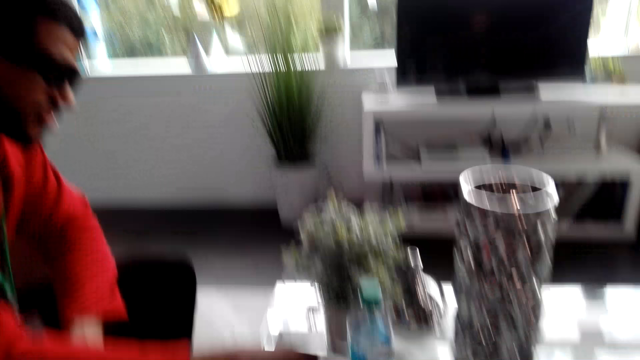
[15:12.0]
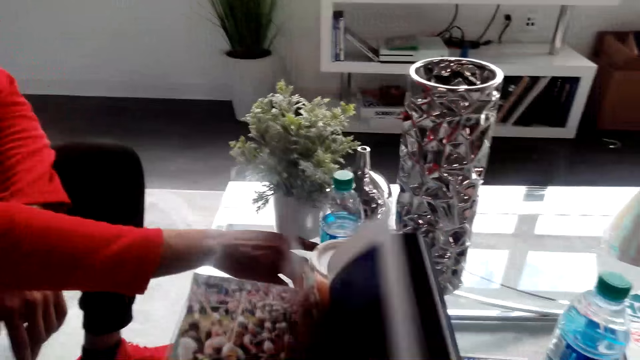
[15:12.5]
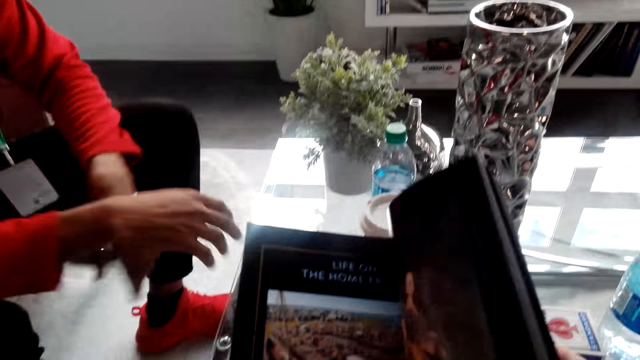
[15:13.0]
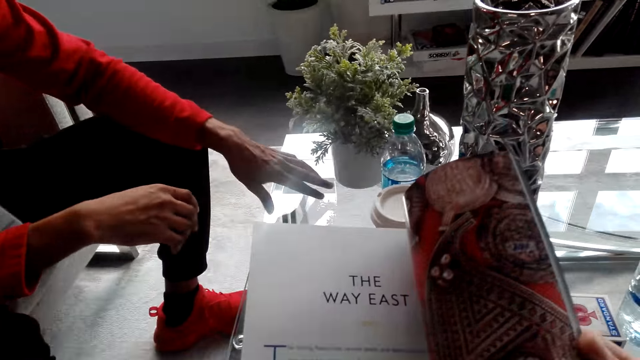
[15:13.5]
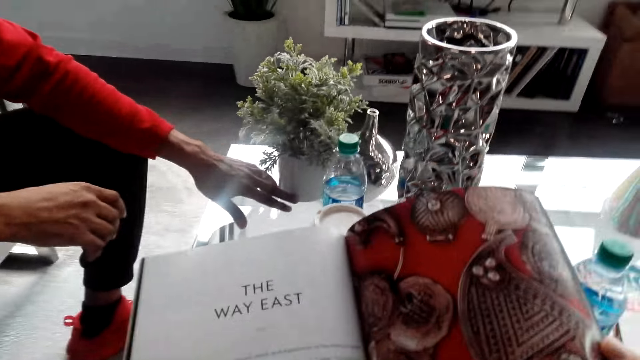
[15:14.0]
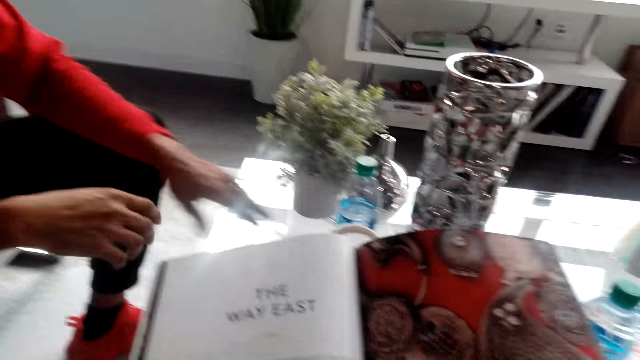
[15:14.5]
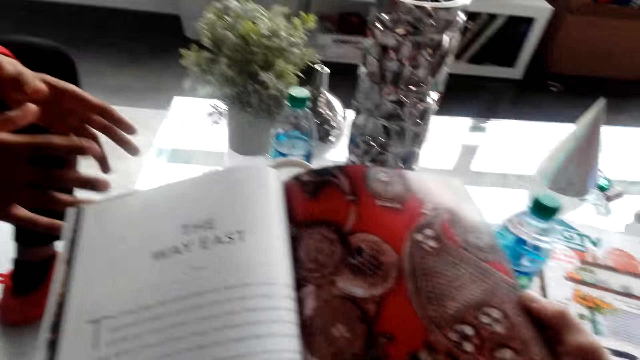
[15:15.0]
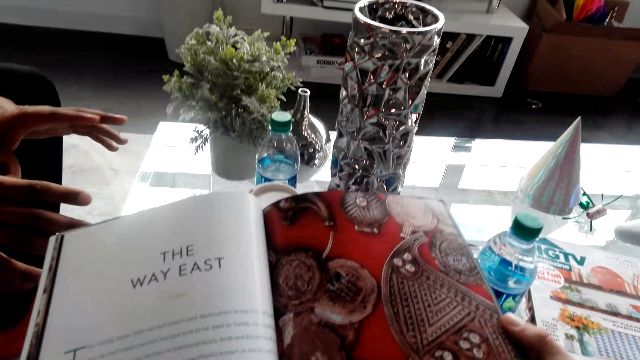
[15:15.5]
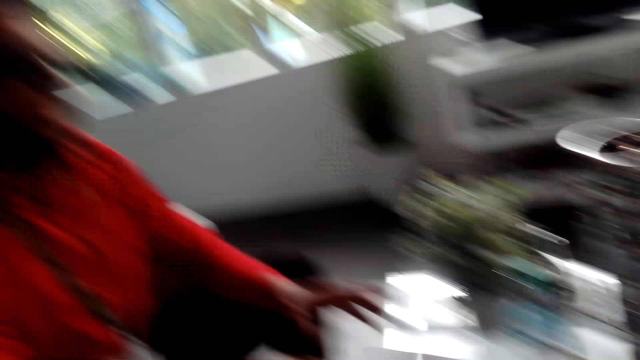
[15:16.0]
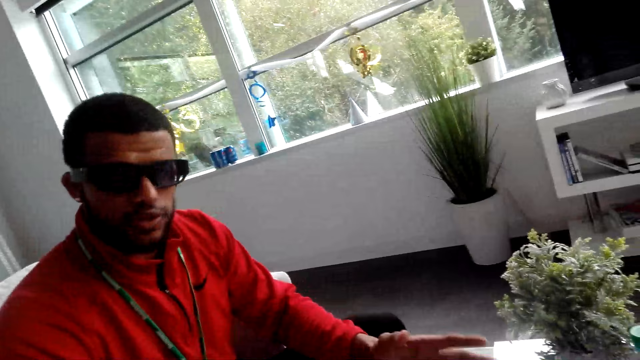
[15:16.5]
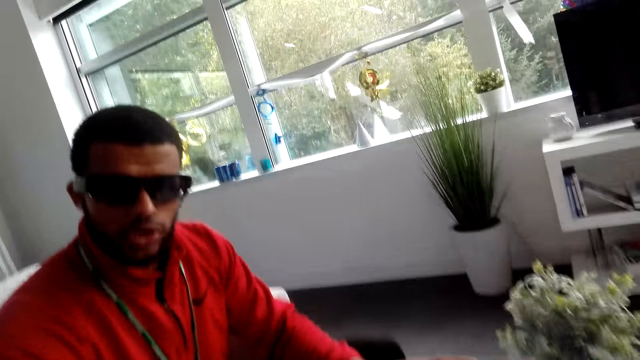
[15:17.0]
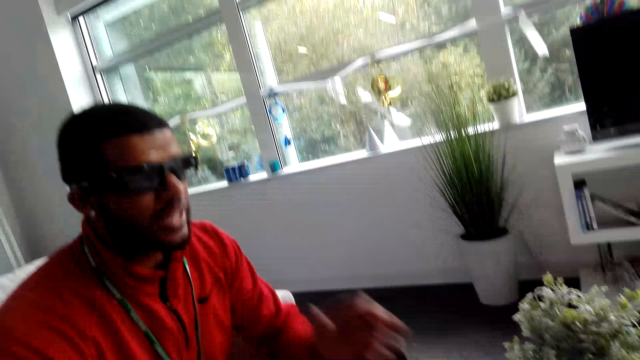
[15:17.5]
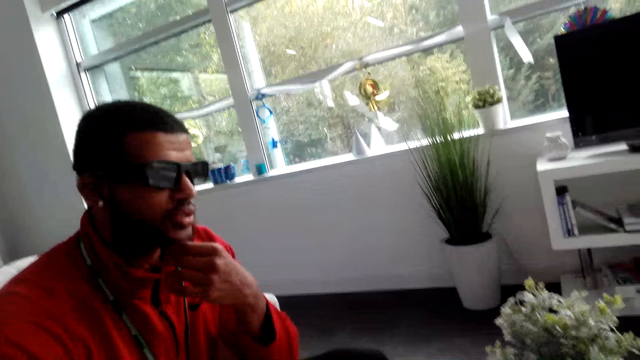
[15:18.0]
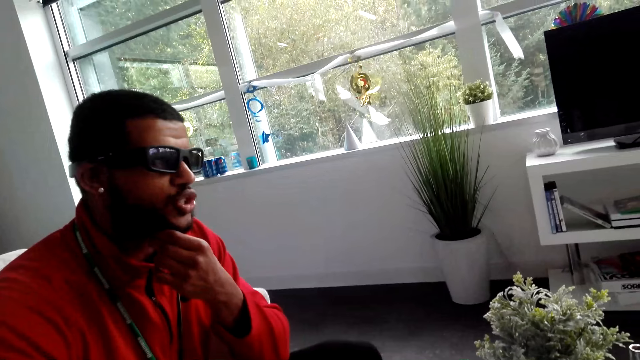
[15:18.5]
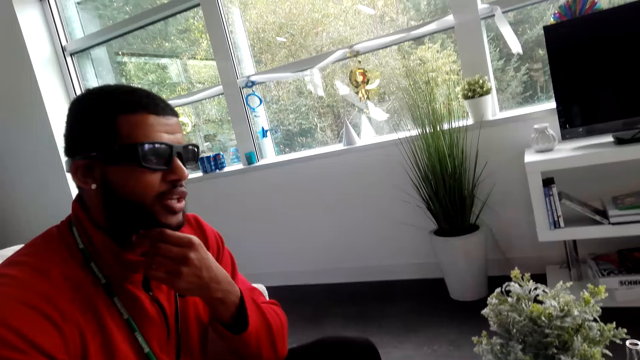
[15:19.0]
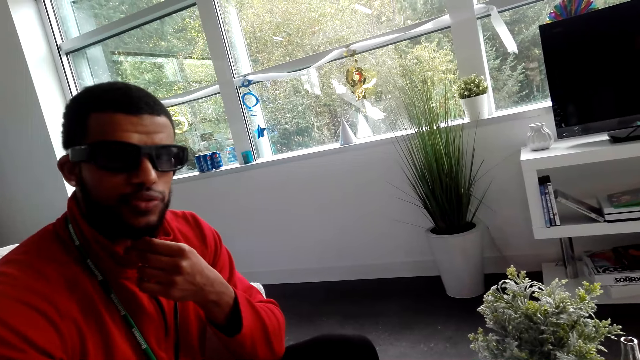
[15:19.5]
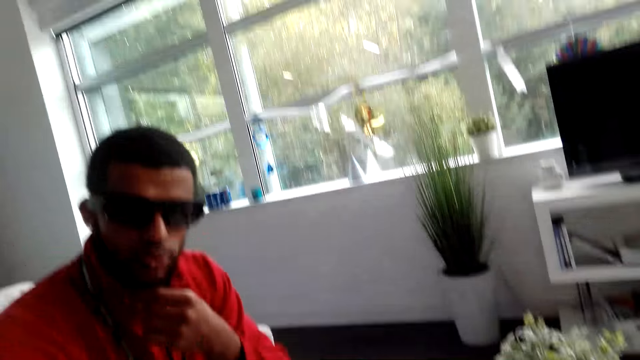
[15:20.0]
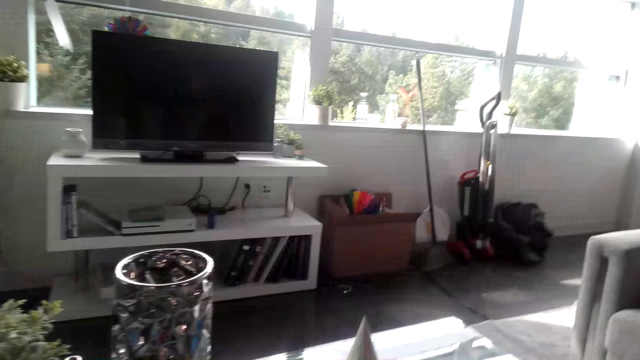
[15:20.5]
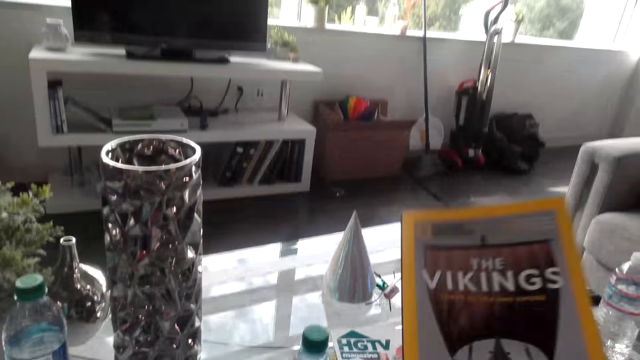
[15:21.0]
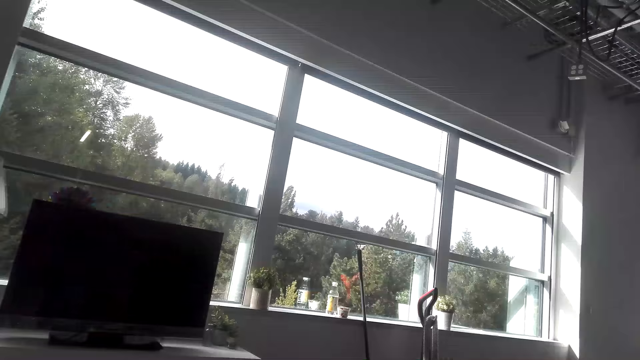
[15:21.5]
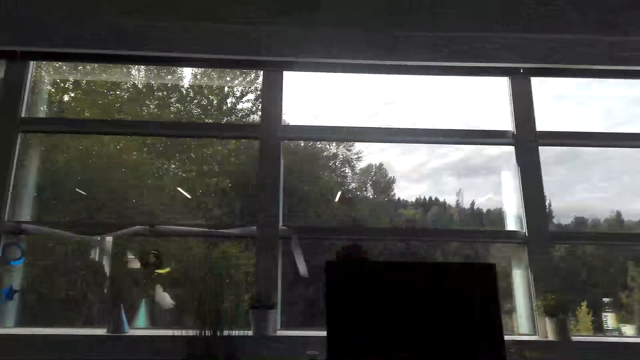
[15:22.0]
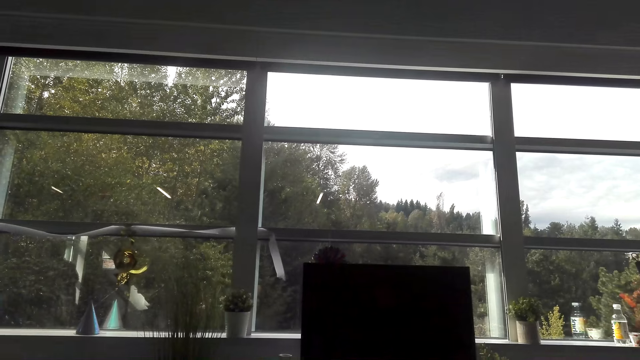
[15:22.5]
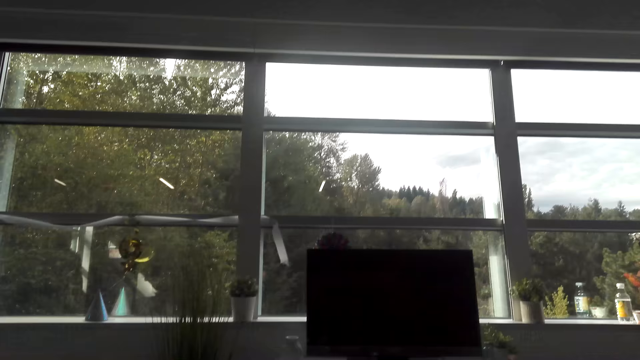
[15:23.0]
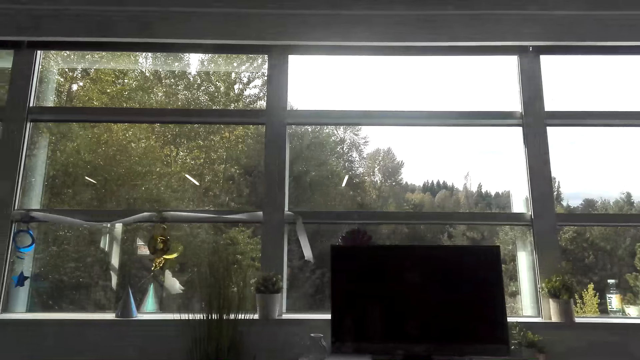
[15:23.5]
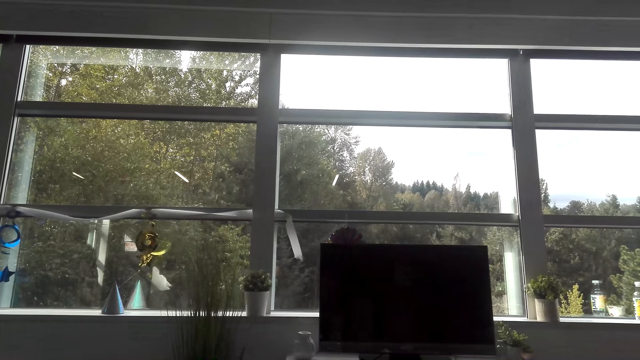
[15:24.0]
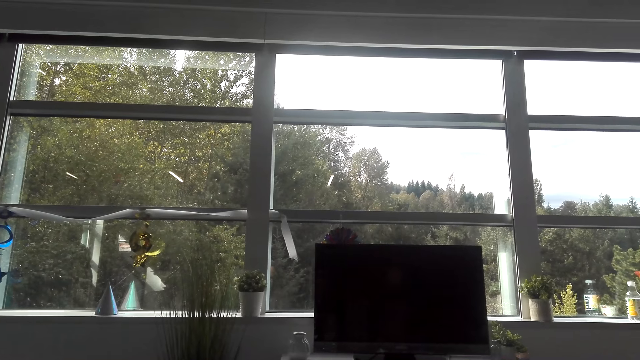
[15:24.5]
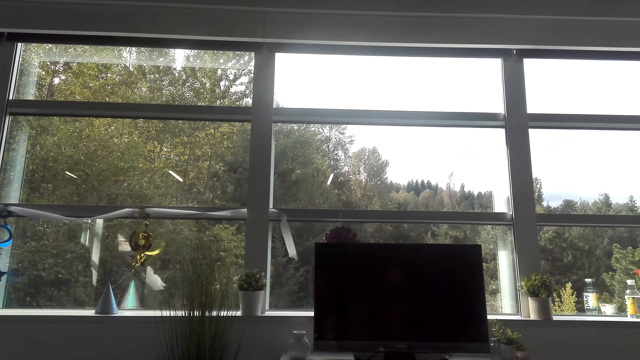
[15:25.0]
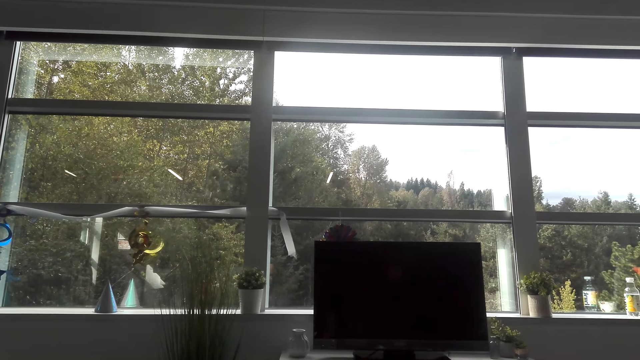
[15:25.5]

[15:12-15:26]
The camera wearer flips the magazine pages. They dialogue with a man. They hold the magazine. They put the book on the table. They look outside the window.

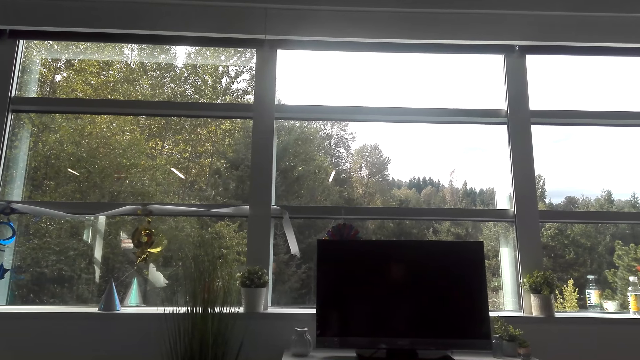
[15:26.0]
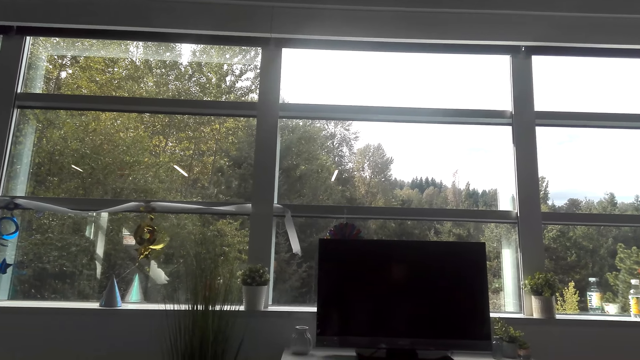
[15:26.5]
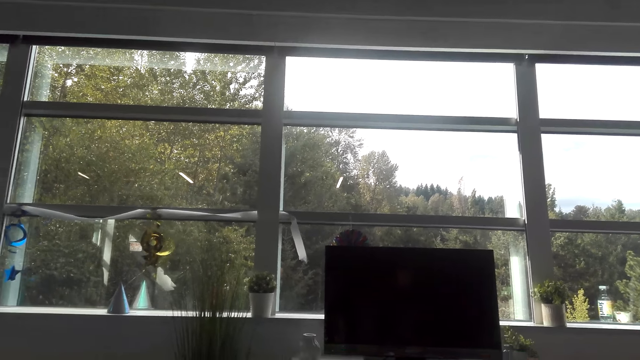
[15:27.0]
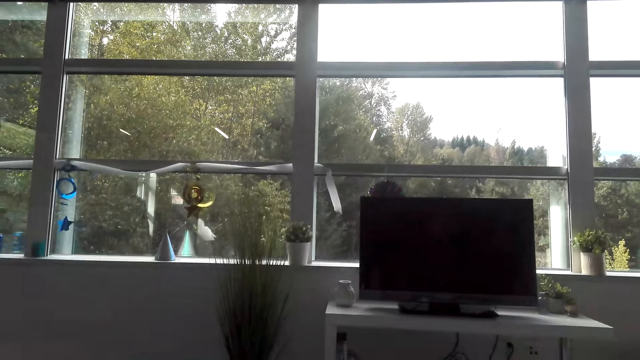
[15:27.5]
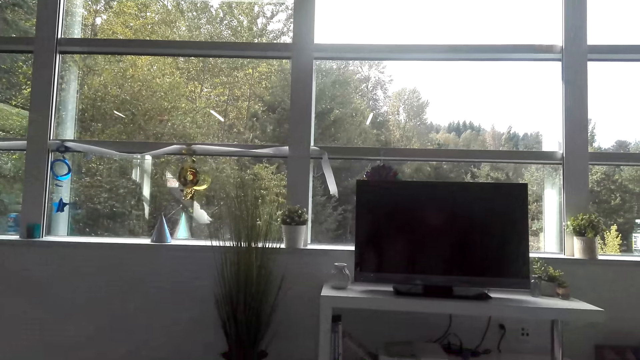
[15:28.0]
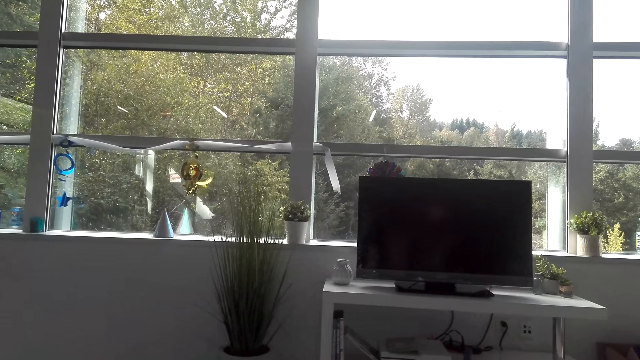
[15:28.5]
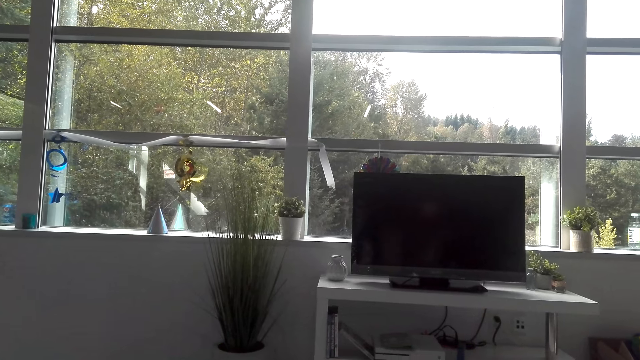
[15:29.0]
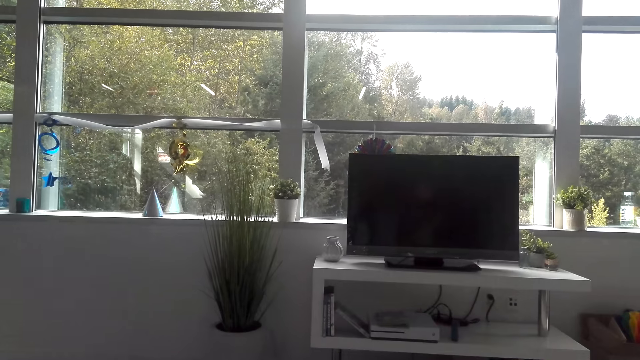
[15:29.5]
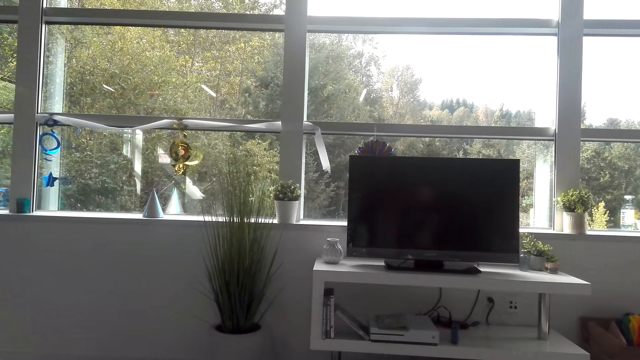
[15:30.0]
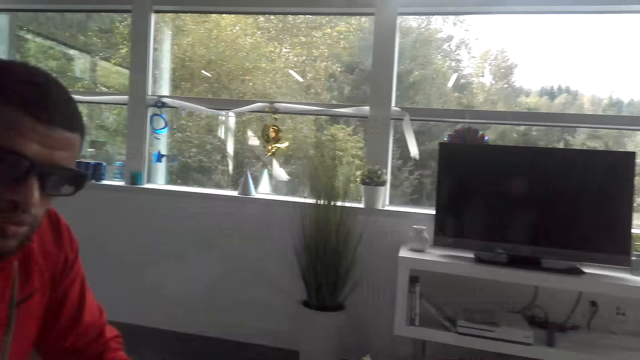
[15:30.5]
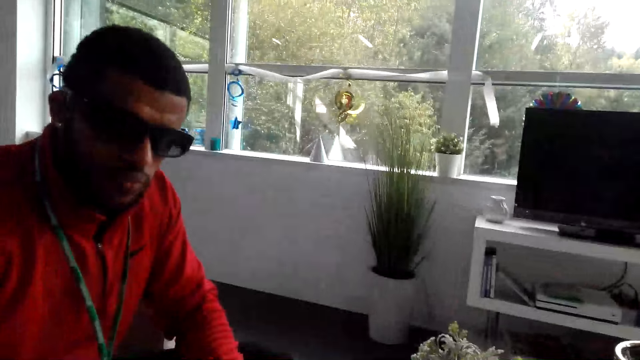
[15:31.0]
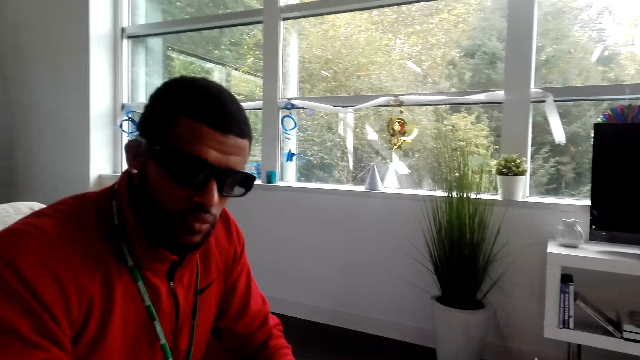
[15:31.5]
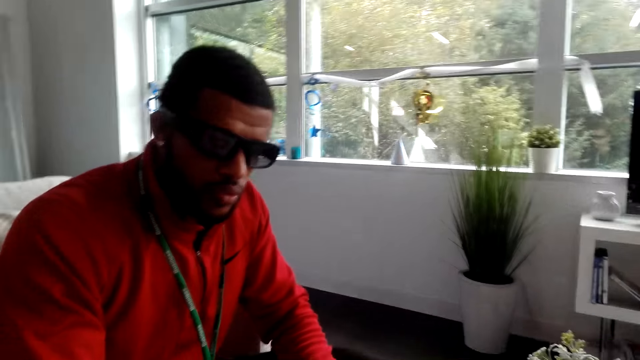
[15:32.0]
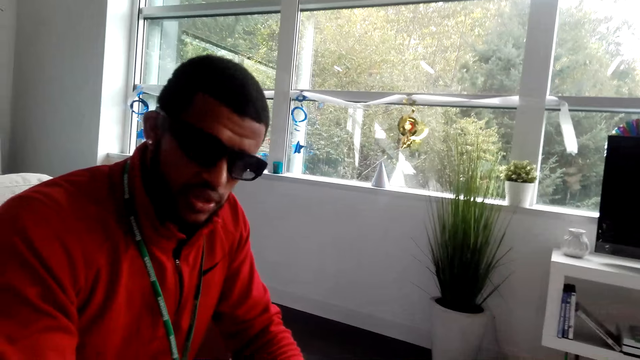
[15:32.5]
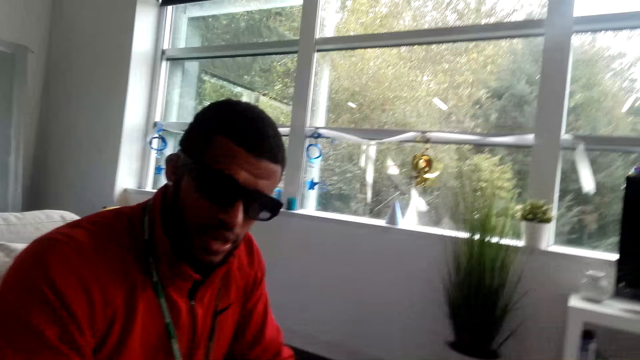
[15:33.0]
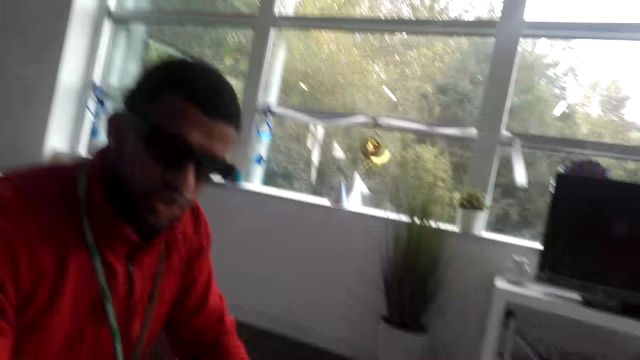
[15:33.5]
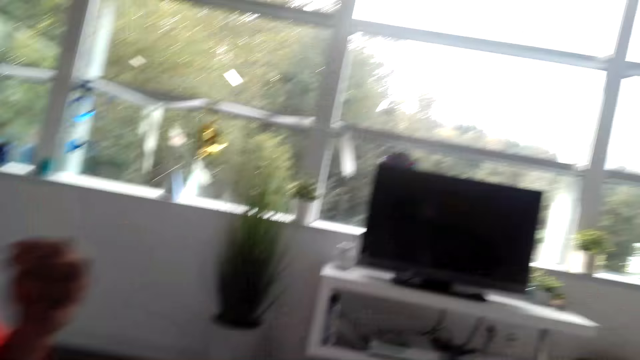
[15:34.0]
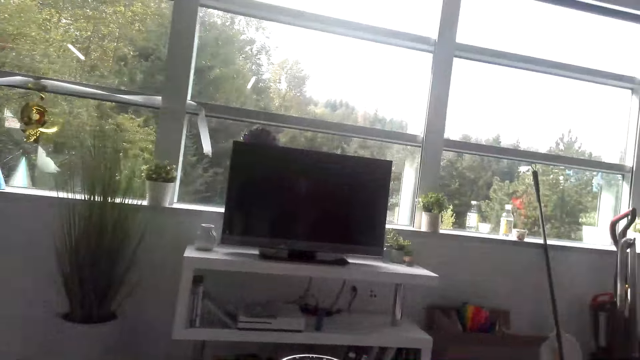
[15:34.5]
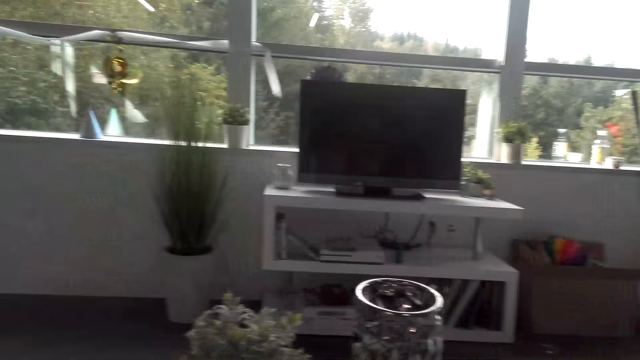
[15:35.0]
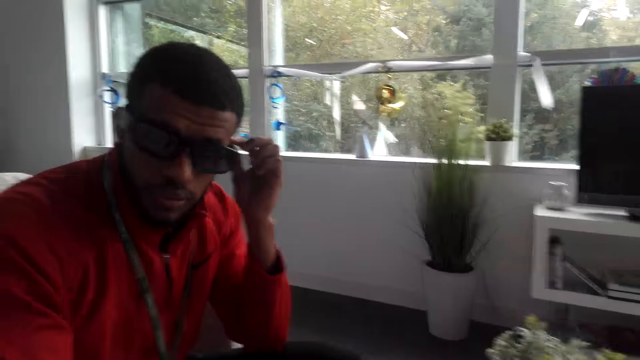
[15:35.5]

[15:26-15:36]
The camera wearer dialogues with a man. They look outside the window. They dialogue with the man.
